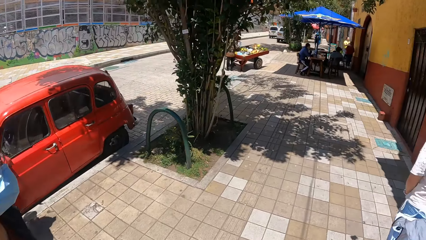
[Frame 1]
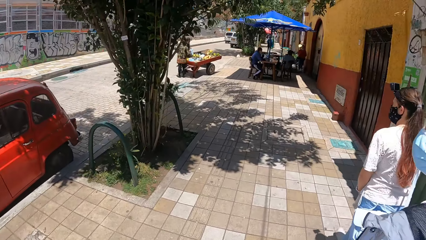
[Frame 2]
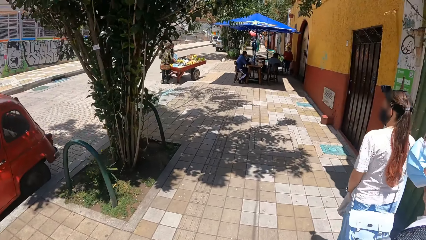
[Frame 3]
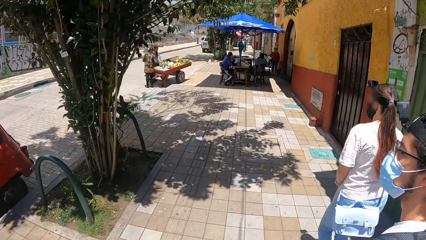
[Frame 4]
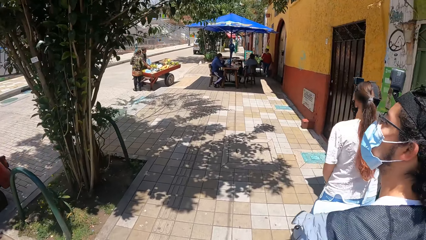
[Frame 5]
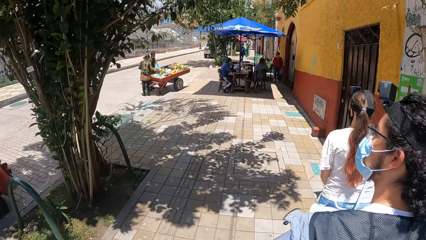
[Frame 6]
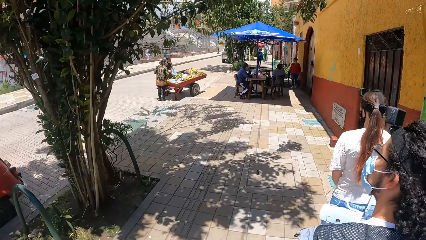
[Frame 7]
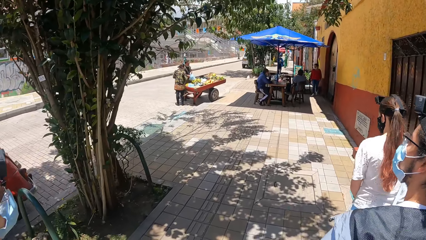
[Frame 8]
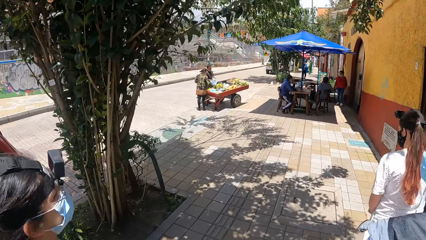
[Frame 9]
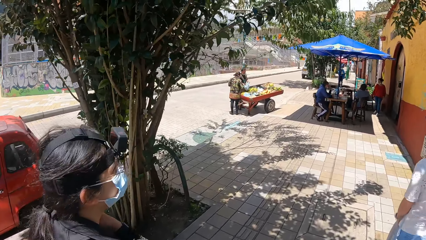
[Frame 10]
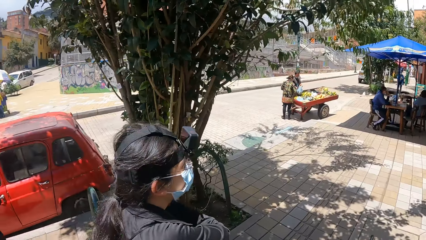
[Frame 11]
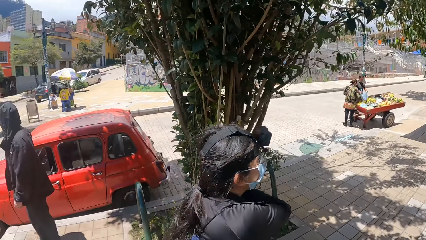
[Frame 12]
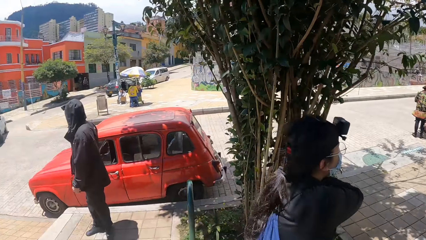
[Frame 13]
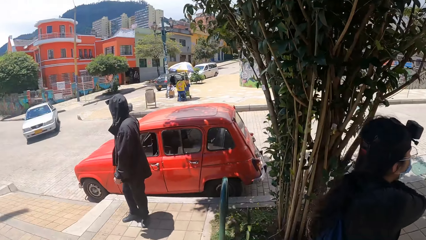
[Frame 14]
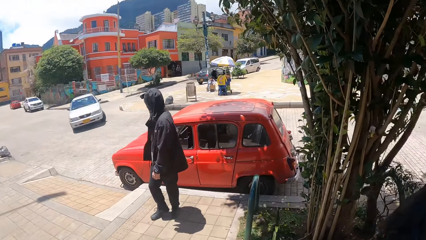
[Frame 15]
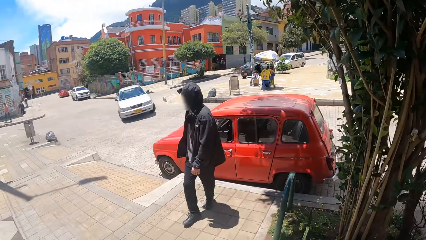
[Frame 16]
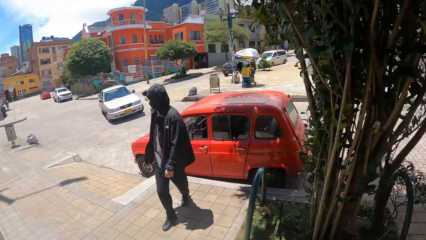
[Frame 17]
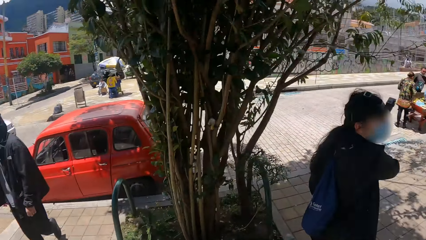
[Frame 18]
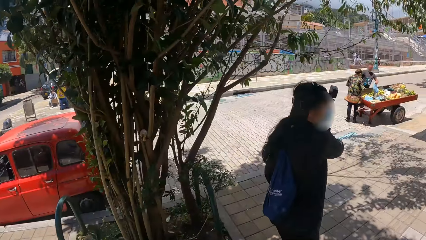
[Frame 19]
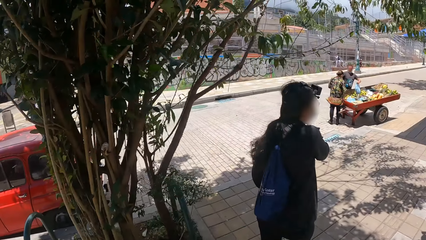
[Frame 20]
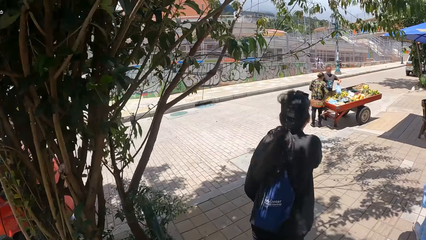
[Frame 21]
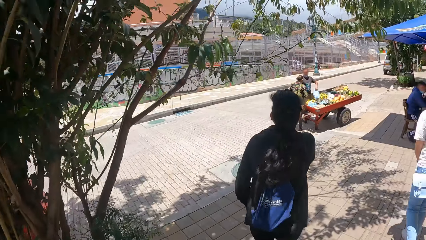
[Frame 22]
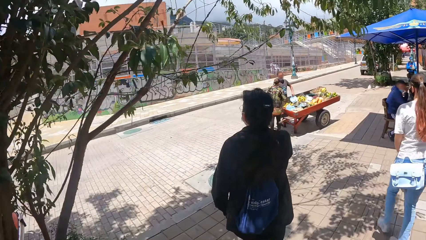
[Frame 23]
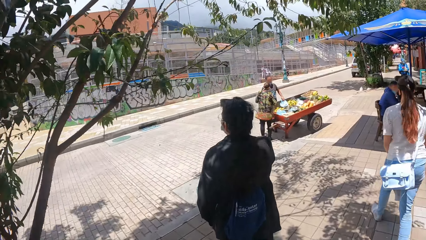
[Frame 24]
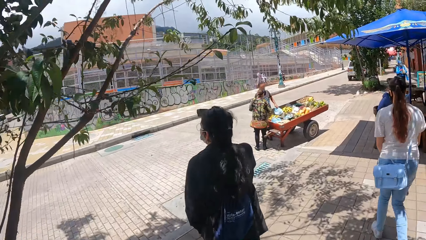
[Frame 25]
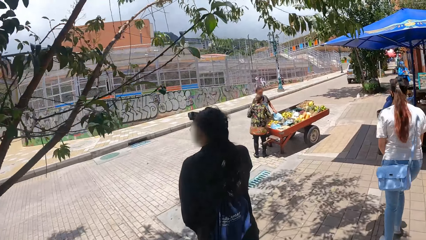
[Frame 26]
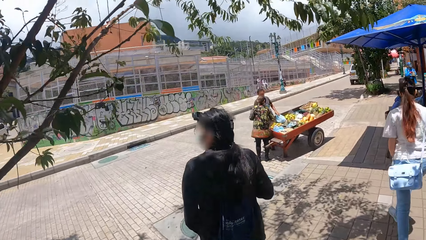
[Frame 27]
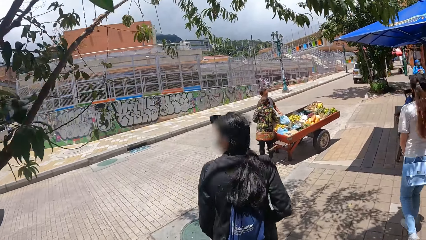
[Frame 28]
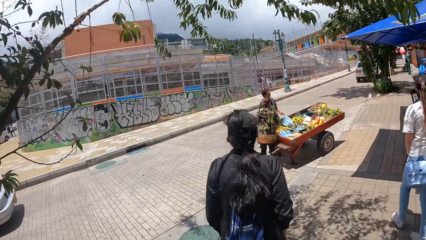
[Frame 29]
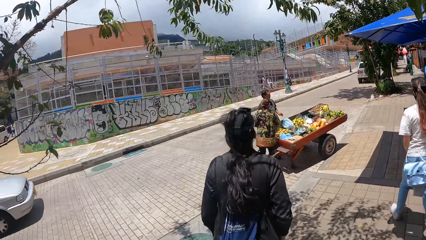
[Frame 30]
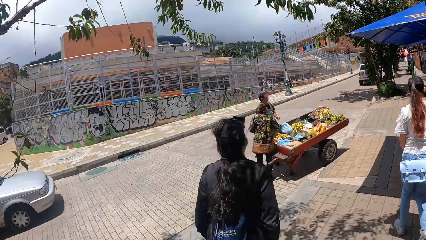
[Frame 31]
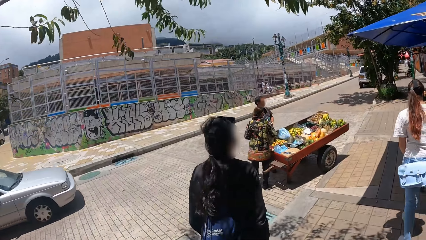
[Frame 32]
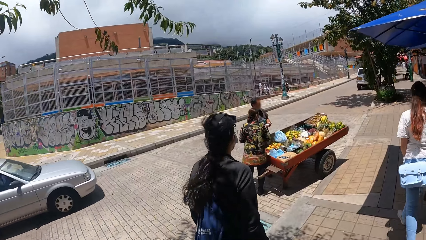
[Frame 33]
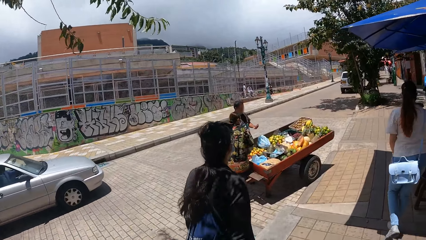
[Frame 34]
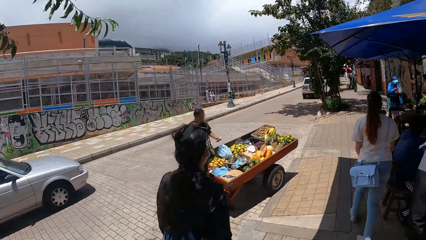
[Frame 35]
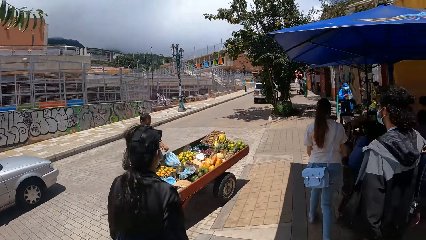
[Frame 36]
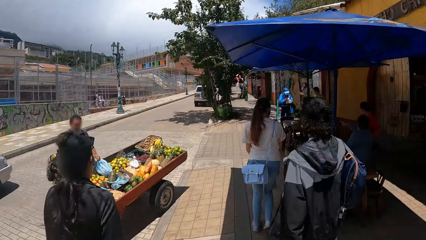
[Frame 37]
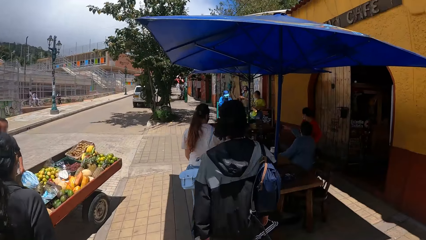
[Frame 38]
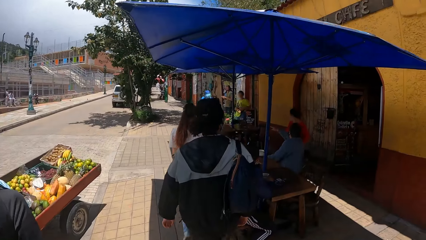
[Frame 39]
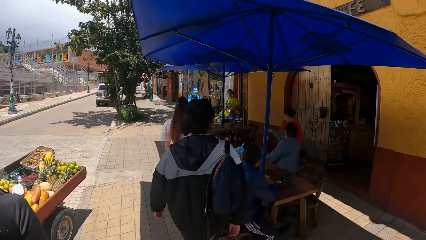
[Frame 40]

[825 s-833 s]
A woman nods her head. A man walks in a road. The camera wearer looks around. Another man looks around.

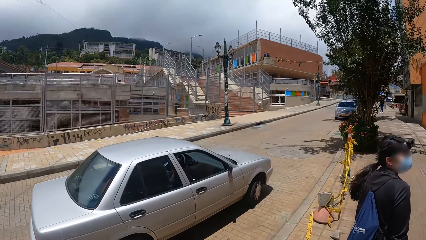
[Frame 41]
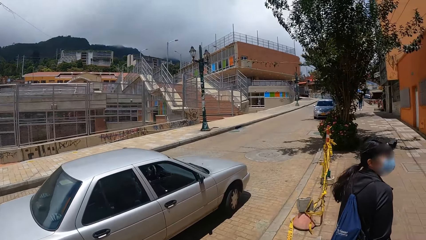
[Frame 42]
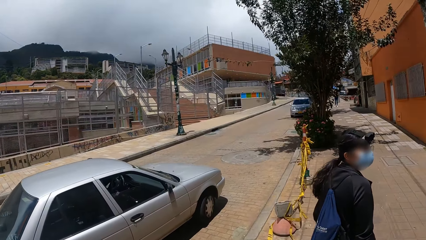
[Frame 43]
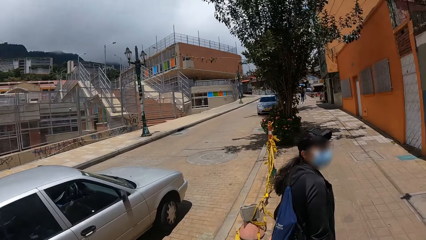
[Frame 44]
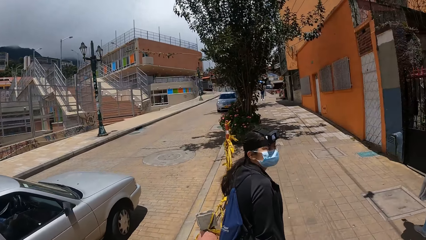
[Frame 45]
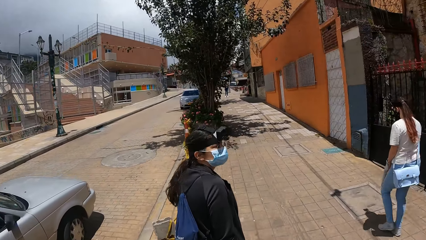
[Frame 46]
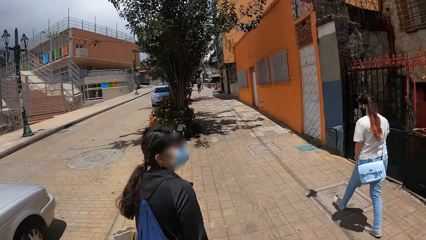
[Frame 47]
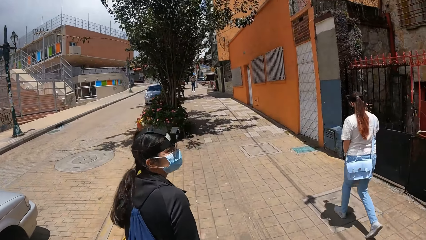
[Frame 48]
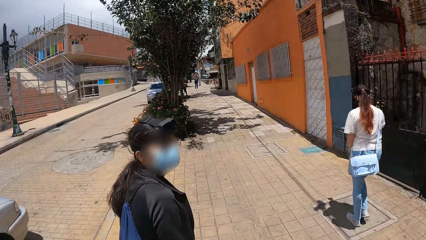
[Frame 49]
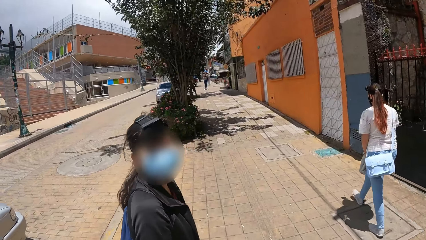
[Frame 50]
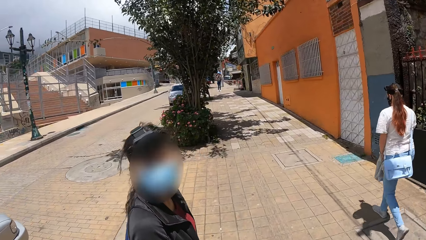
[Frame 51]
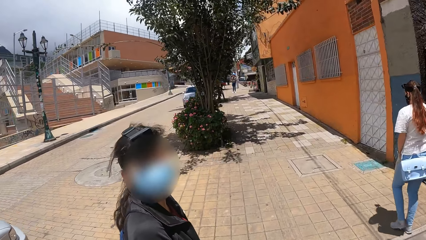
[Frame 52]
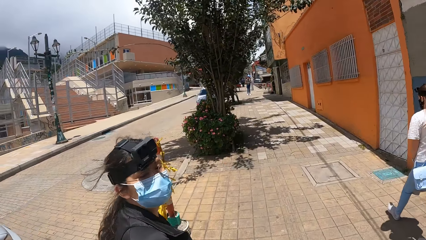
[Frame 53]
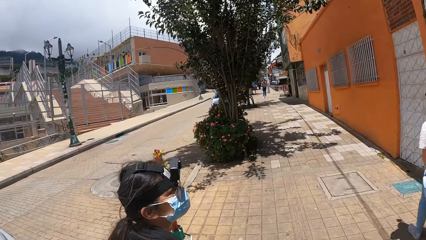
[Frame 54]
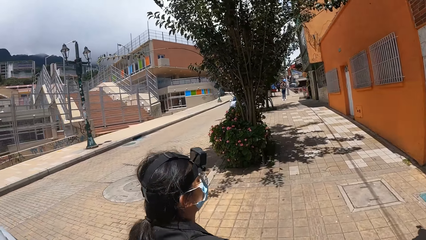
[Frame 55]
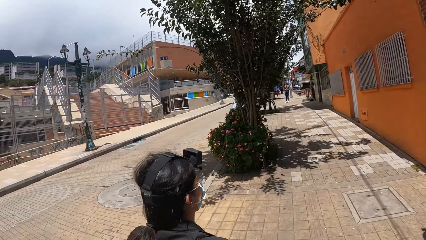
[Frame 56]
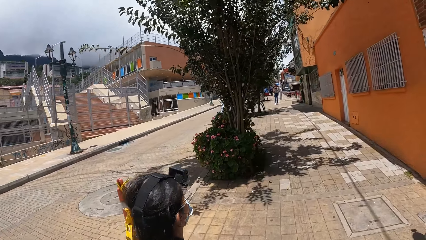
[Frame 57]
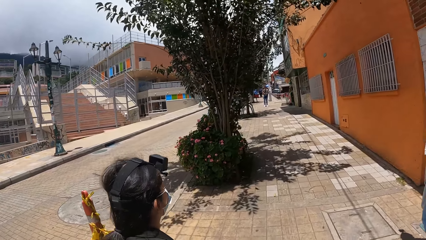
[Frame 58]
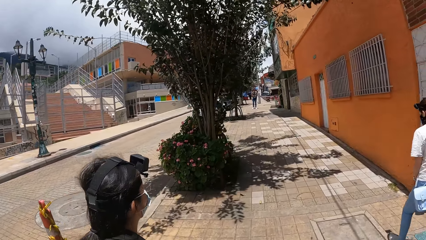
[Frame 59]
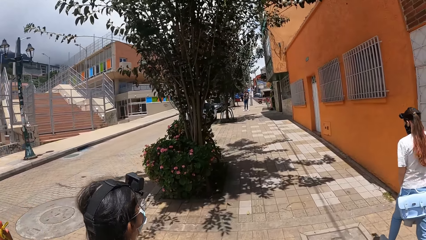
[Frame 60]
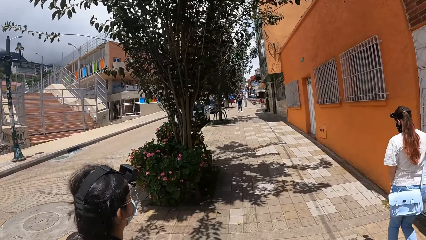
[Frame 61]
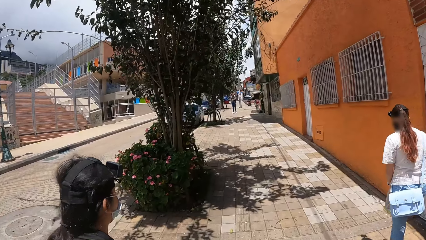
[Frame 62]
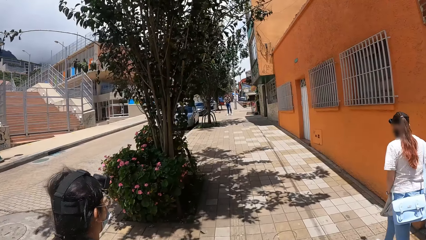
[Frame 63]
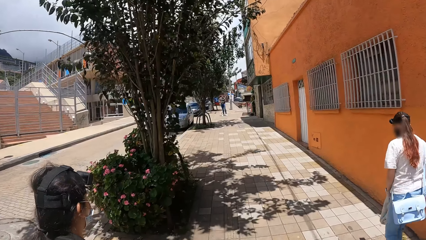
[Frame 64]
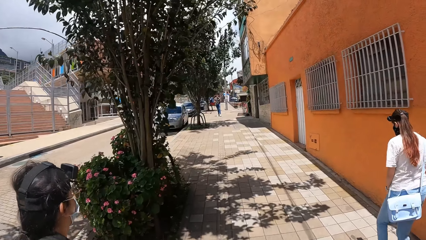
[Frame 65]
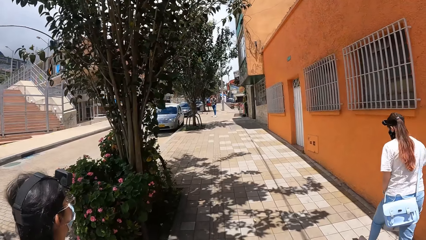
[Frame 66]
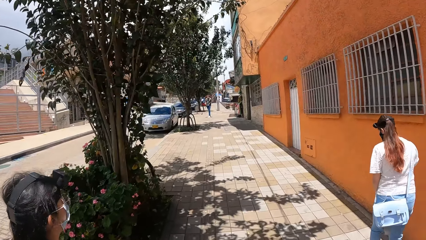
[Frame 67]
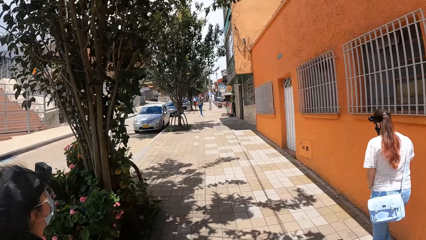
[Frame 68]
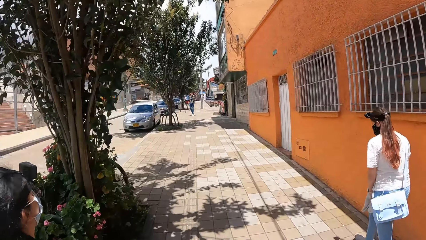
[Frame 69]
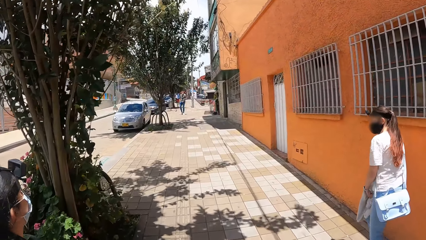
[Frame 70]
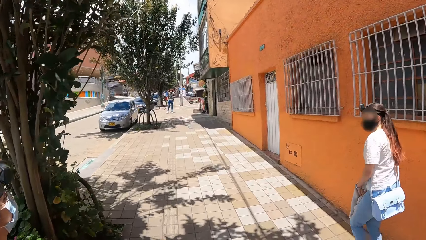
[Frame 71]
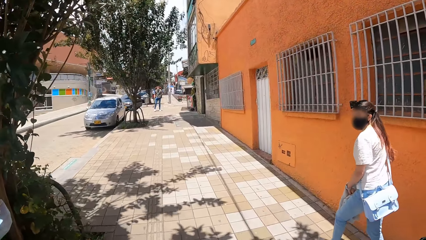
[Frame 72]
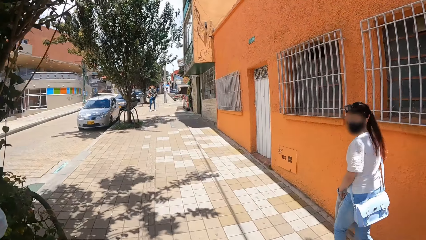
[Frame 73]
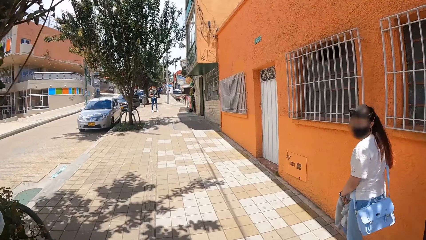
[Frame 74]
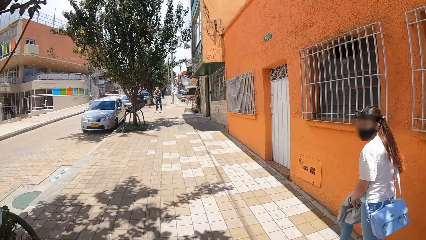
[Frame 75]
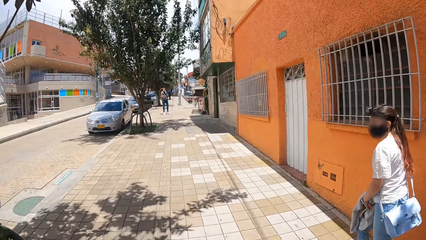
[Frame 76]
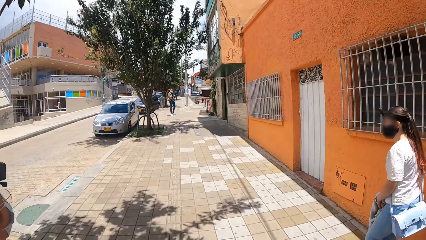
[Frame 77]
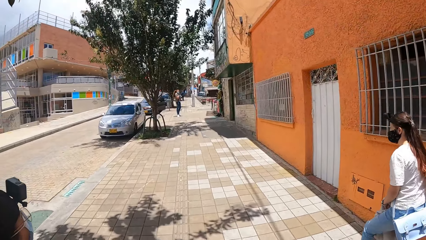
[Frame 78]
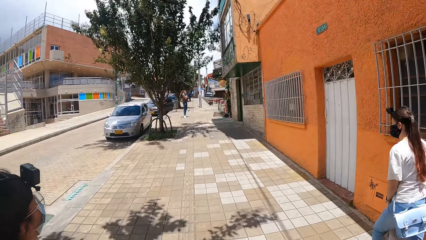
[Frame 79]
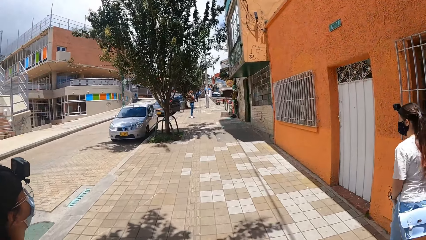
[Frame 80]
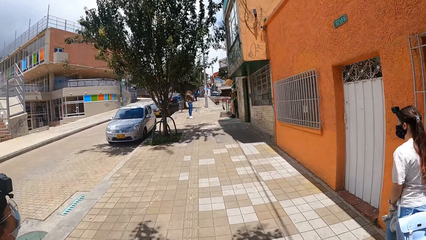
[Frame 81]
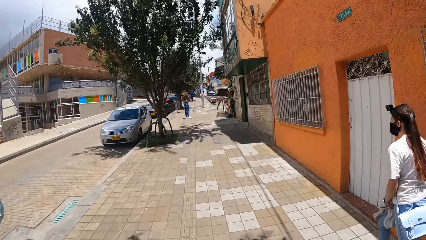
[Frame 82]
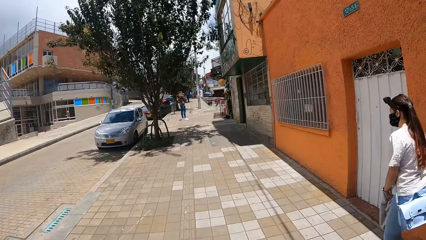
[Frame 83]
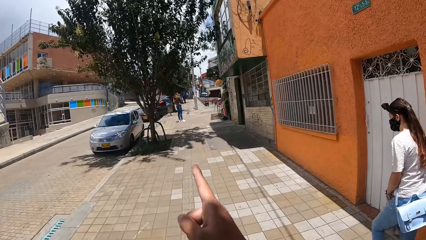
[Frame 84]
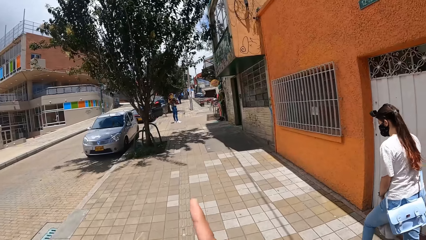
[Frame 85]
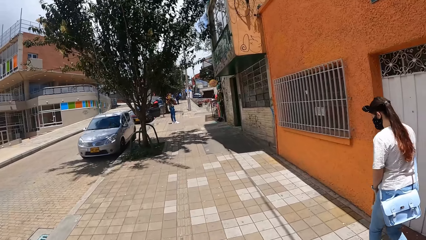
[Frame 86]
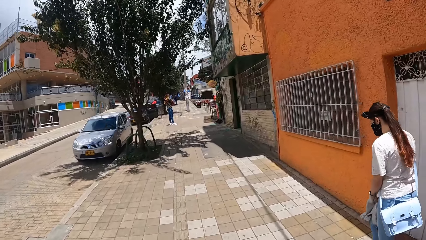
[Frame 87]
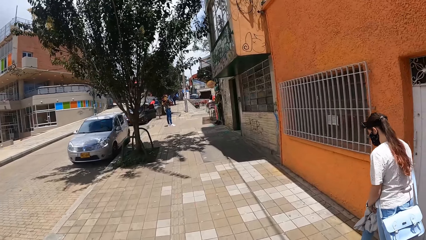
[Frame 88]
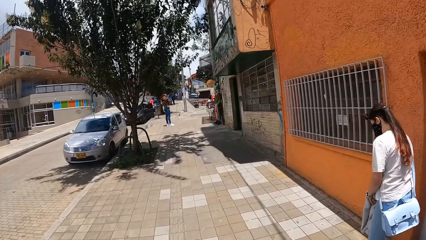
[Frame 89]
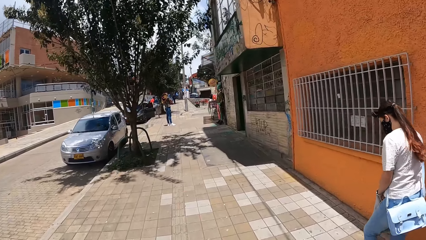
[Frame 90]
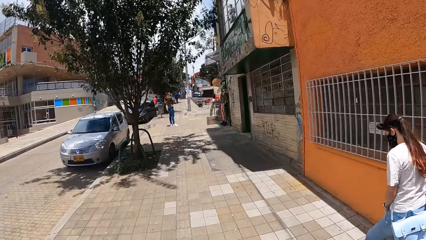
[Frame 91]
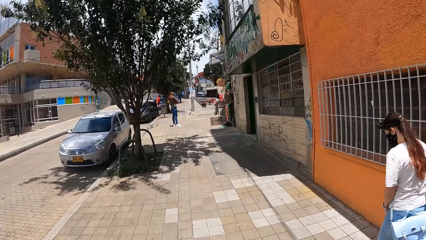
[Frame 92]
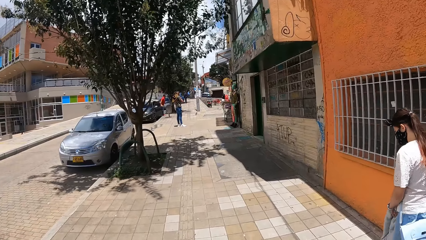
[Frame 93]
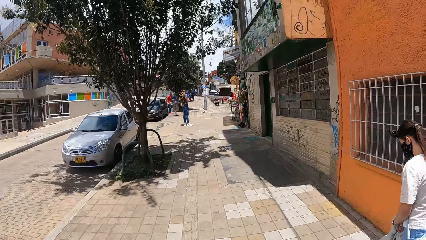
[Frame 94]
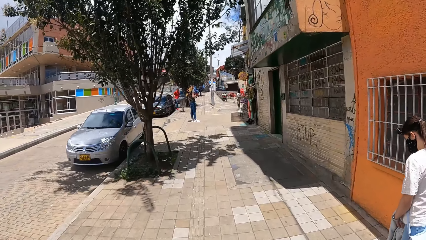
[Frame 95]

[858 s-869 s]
The camera wearer interacts with a lady. They interact with another lady.
